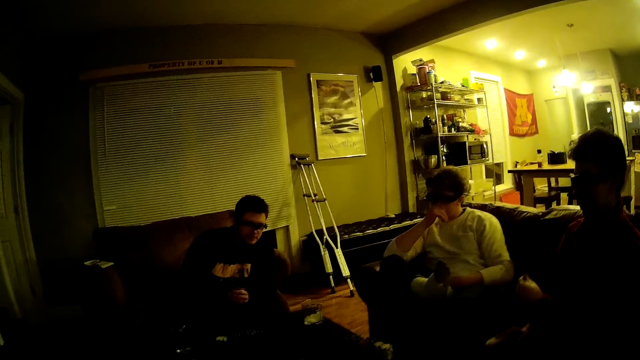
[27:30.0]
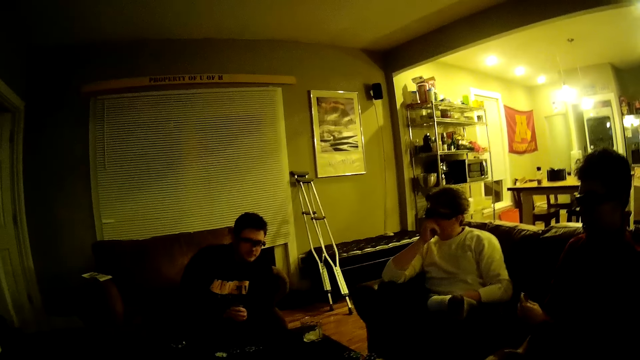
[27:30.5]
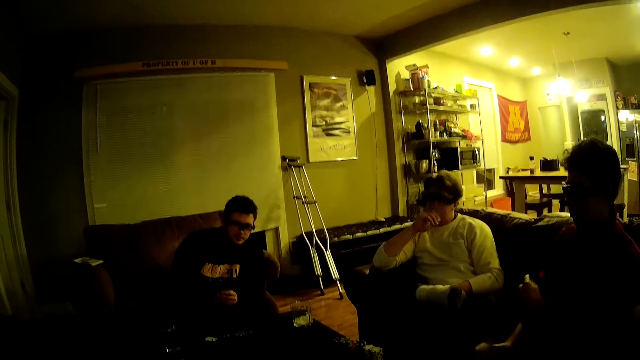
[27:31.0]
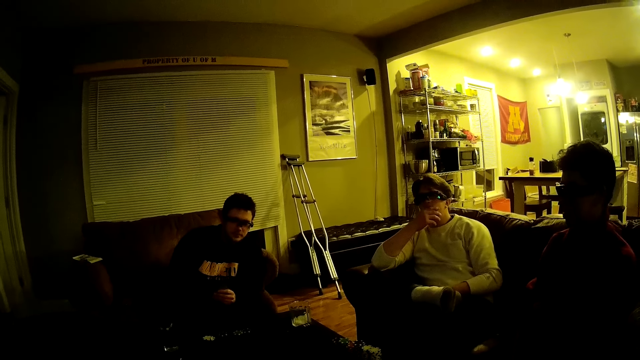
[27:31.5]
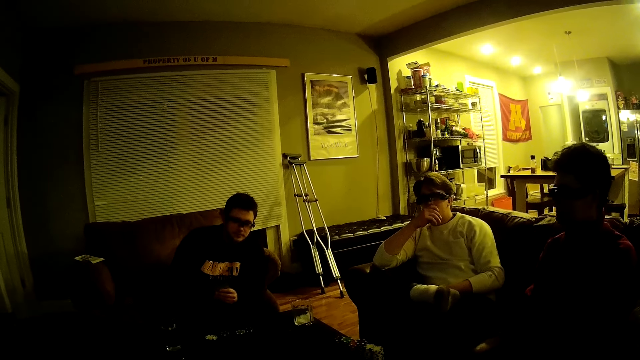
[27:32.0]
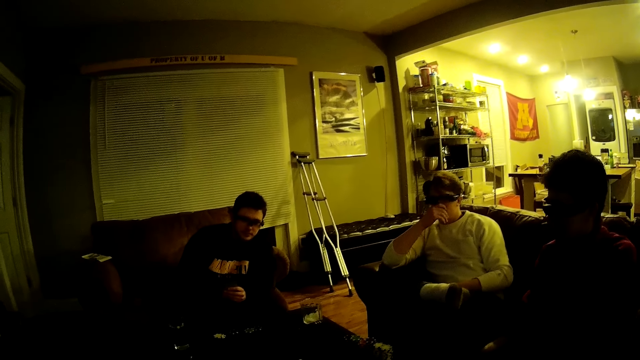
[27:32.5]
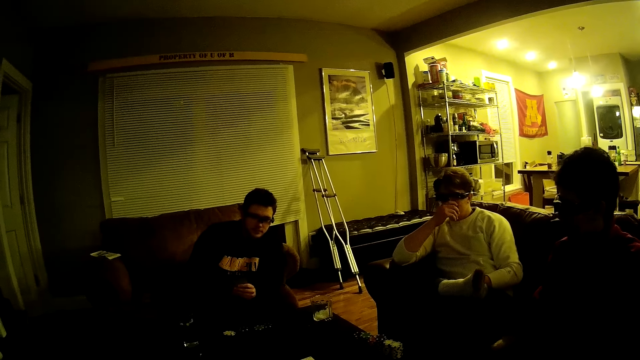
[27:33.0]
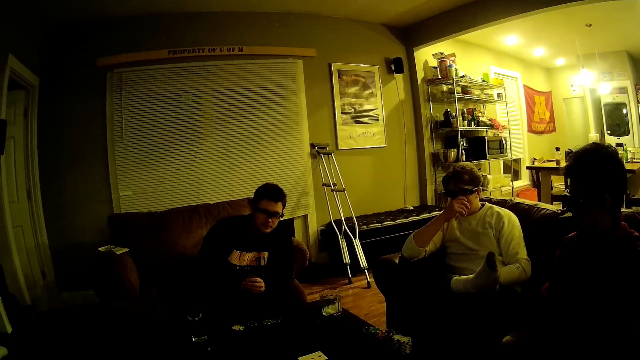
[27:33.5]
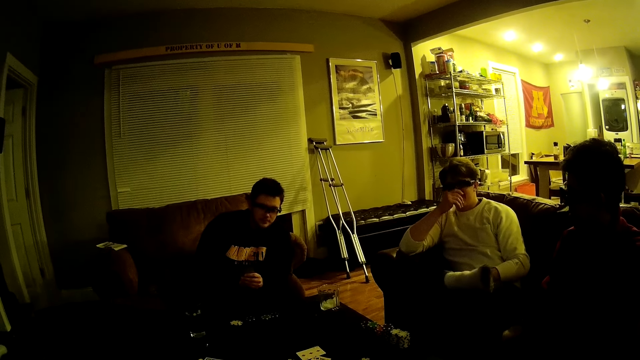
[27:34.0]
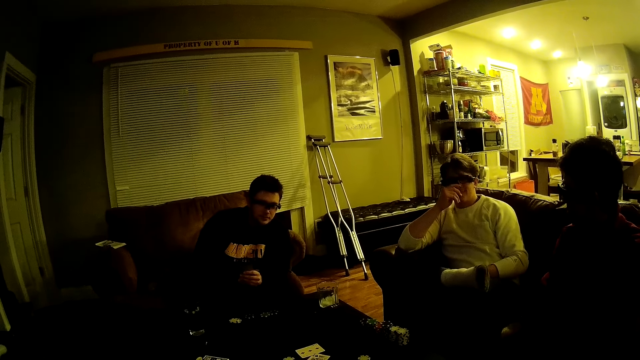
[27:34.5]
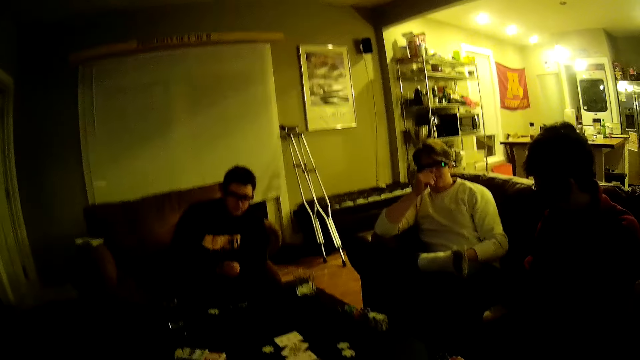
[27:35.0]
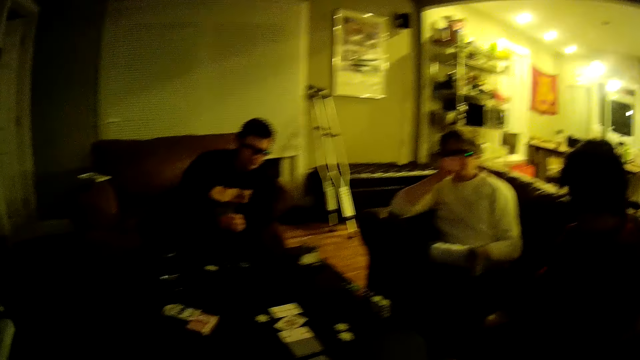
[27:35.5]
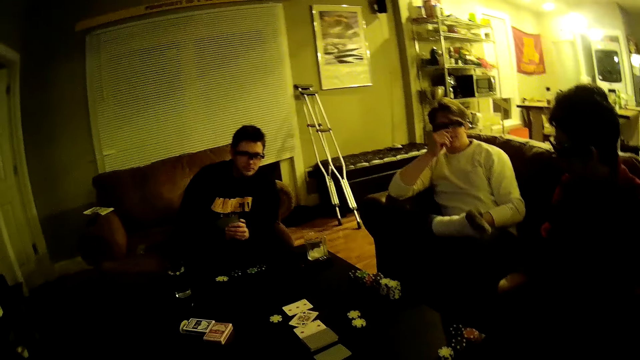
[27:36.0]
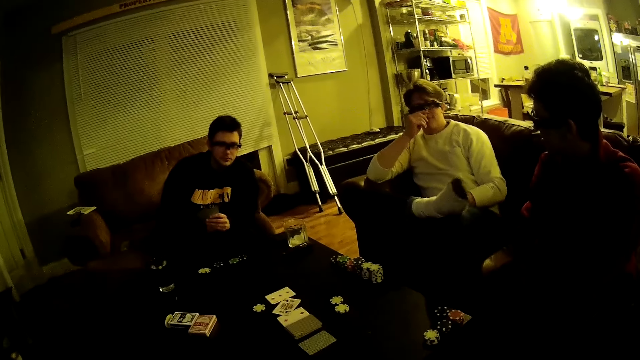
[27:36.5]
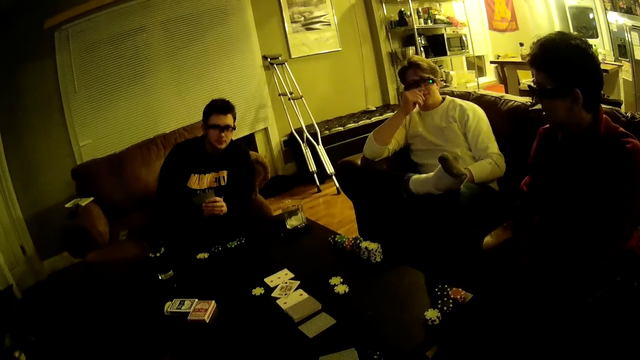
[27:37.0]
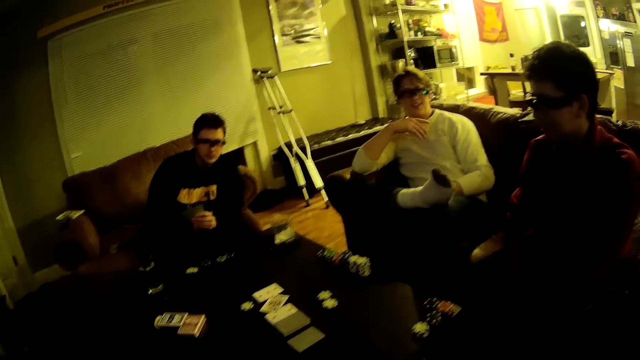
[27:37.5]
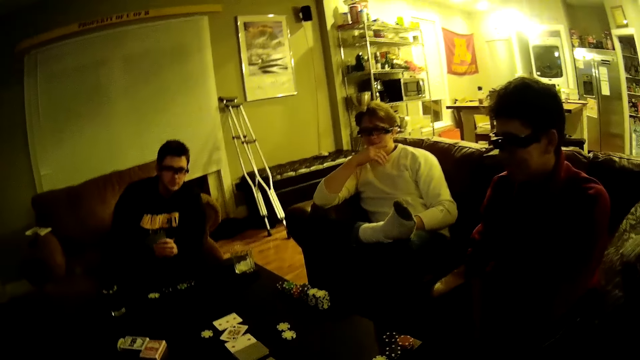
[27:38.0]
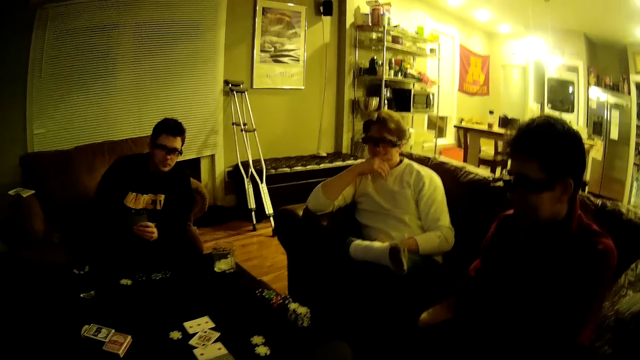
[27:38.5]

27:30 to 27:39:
The camera wearer looks at the poker game on the table.

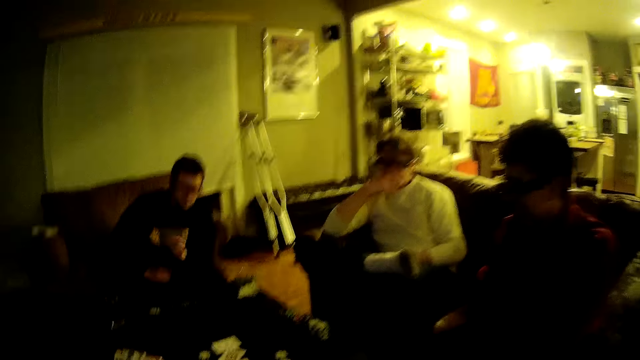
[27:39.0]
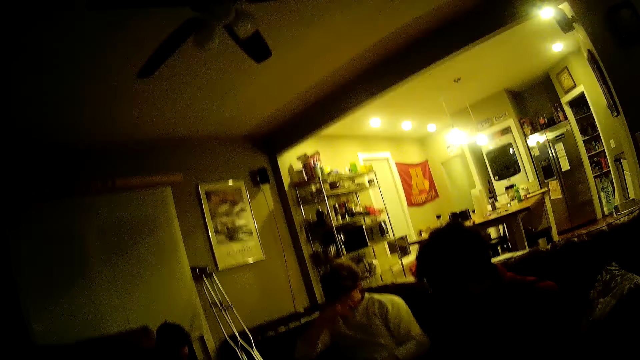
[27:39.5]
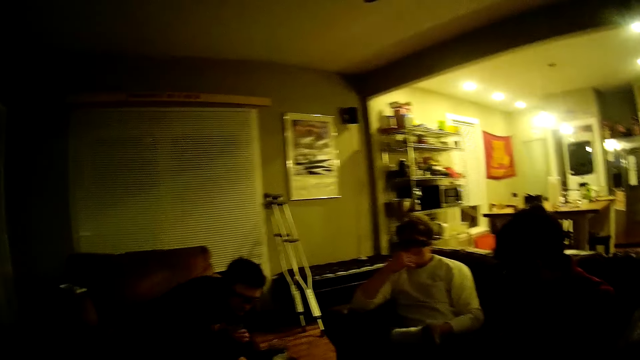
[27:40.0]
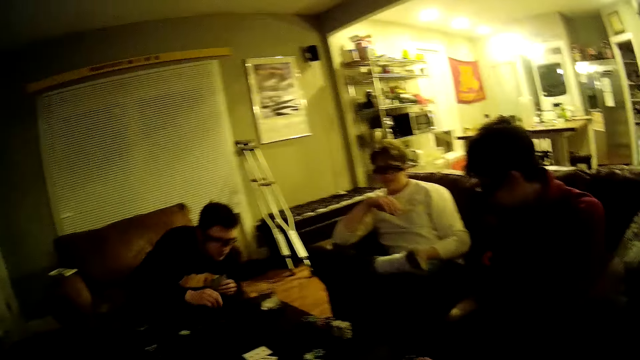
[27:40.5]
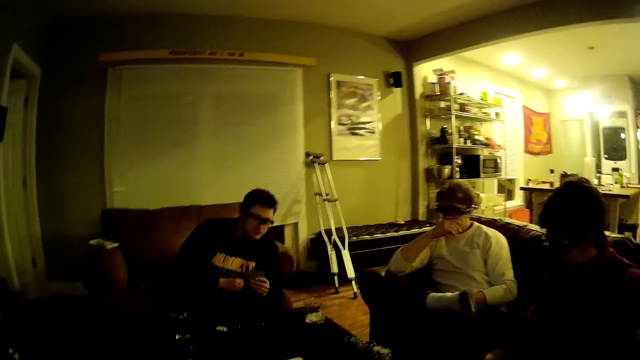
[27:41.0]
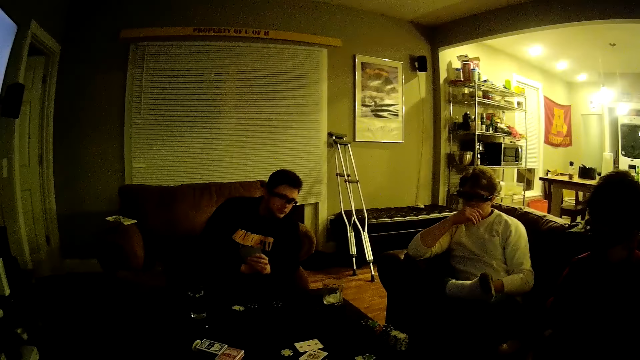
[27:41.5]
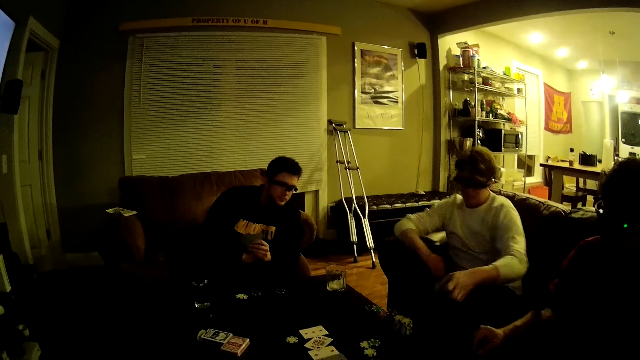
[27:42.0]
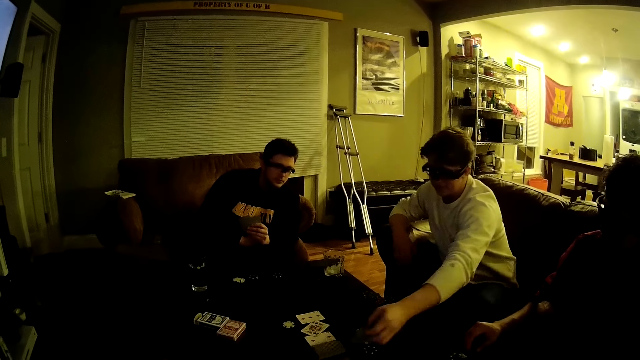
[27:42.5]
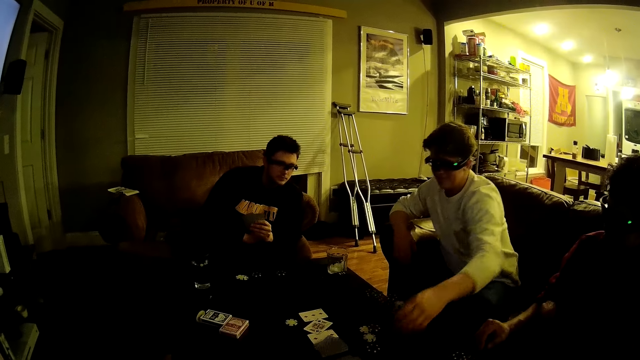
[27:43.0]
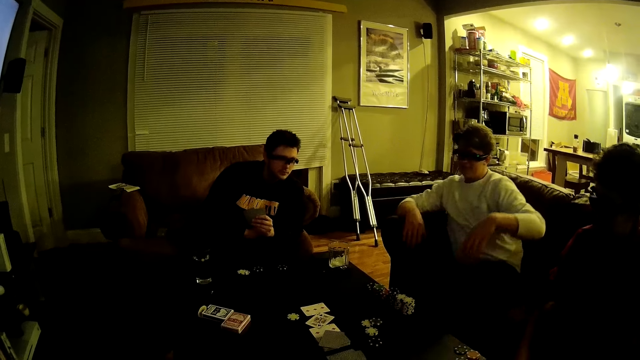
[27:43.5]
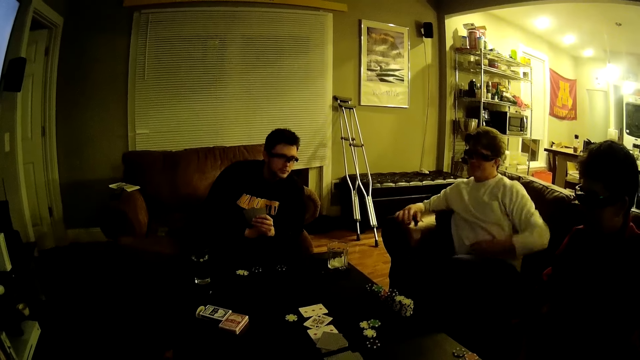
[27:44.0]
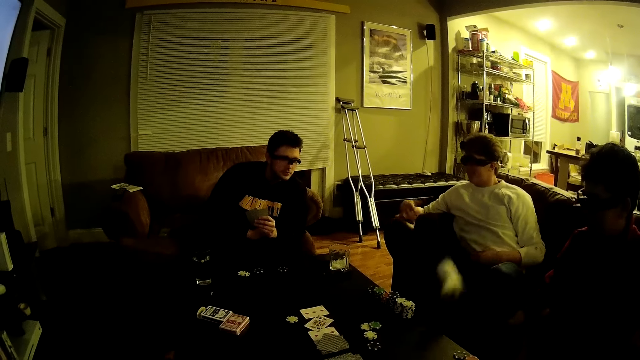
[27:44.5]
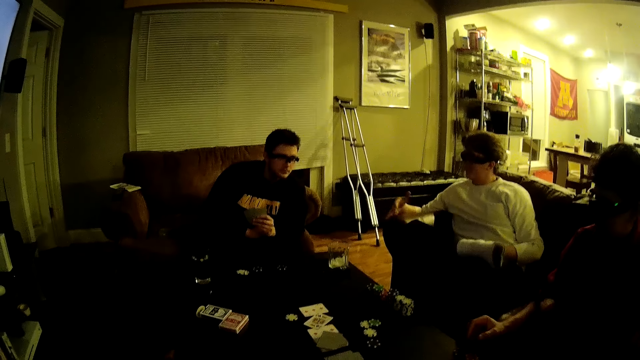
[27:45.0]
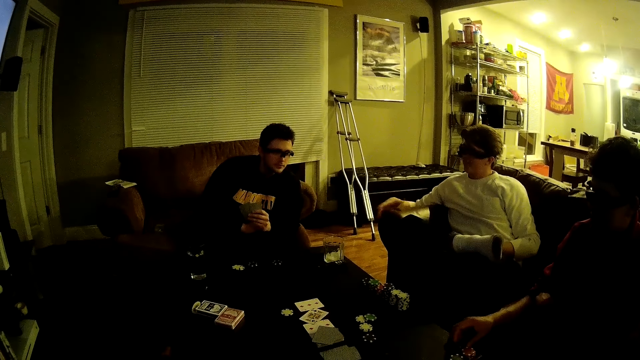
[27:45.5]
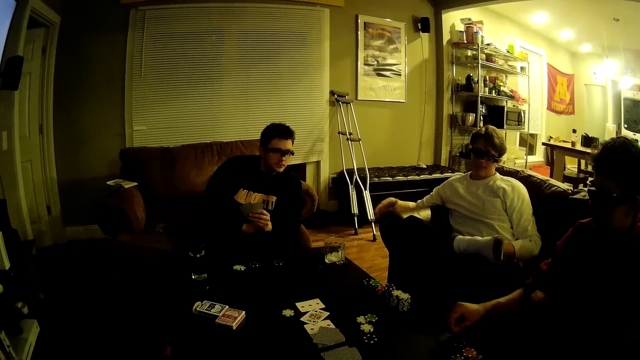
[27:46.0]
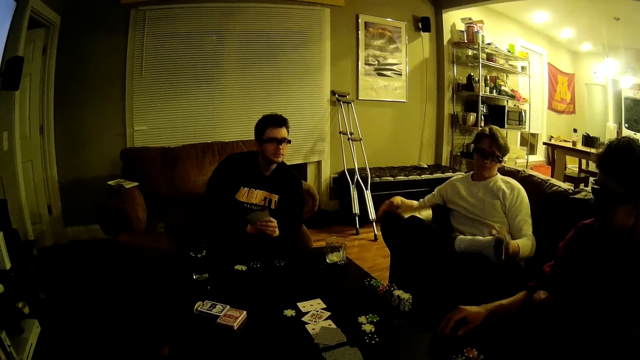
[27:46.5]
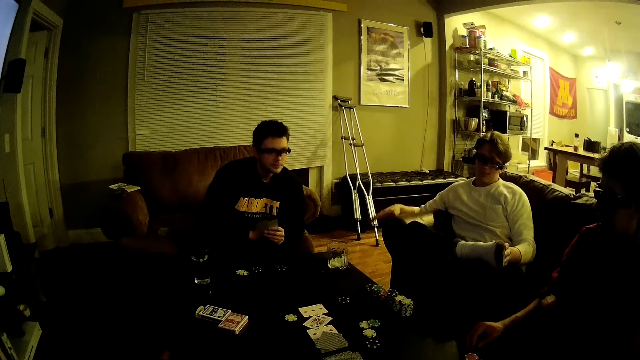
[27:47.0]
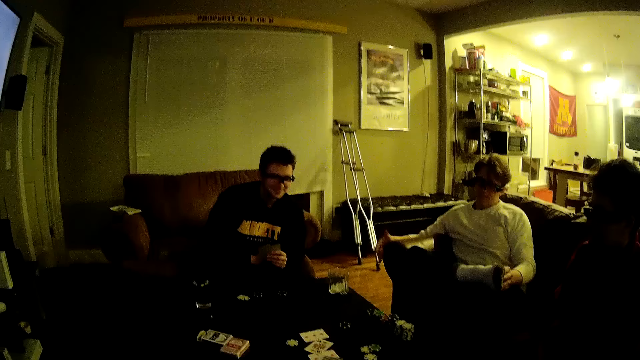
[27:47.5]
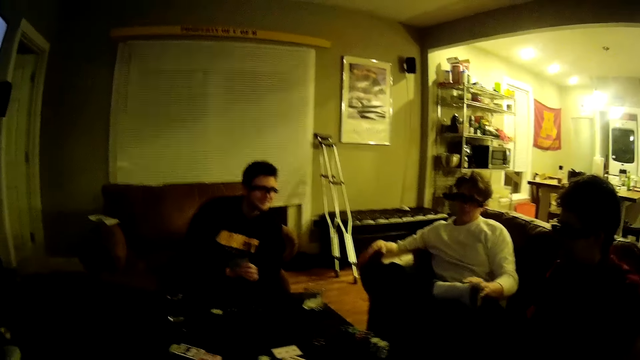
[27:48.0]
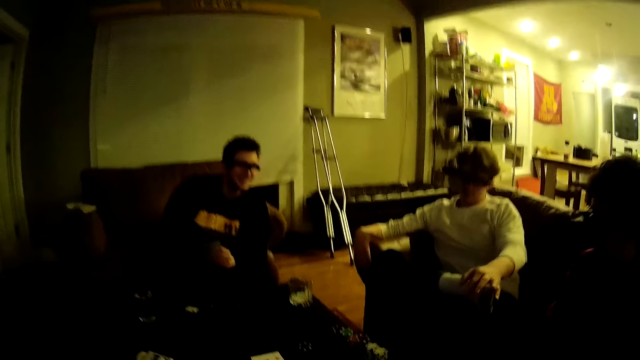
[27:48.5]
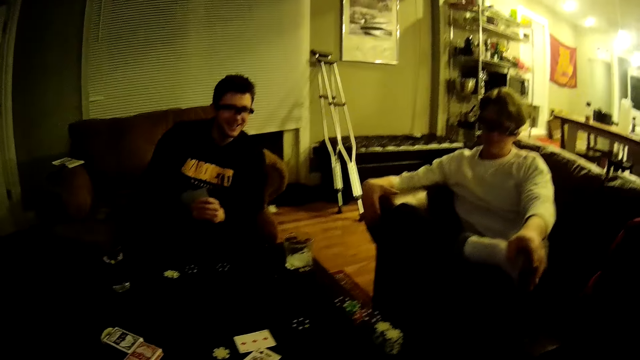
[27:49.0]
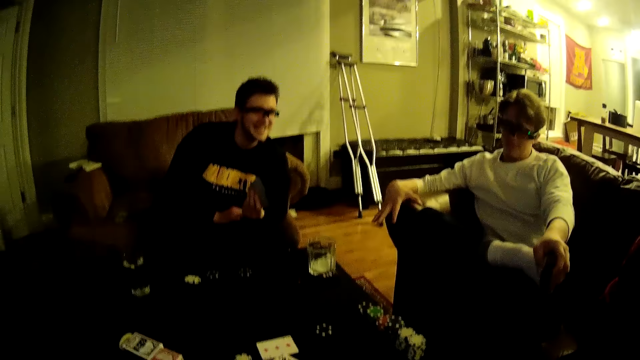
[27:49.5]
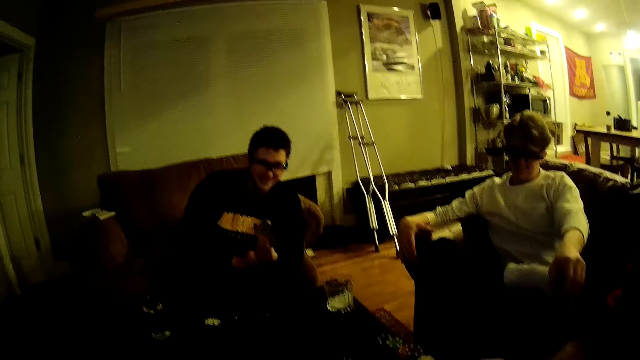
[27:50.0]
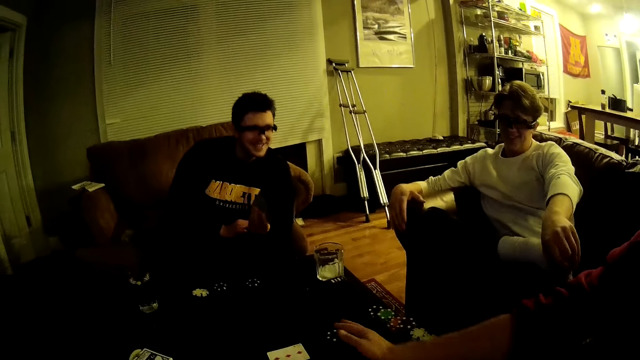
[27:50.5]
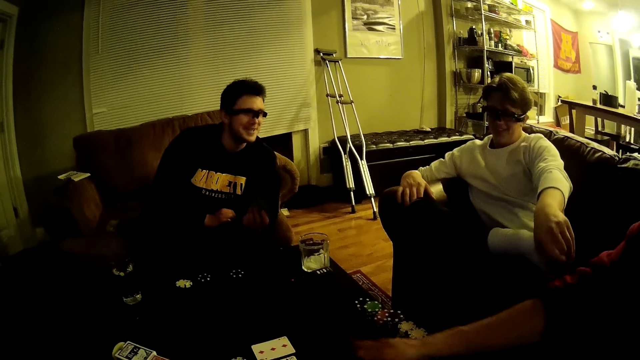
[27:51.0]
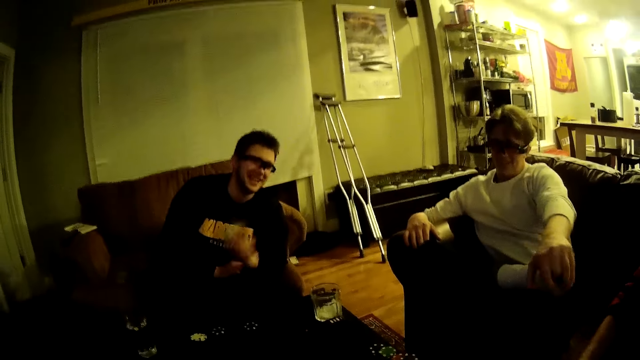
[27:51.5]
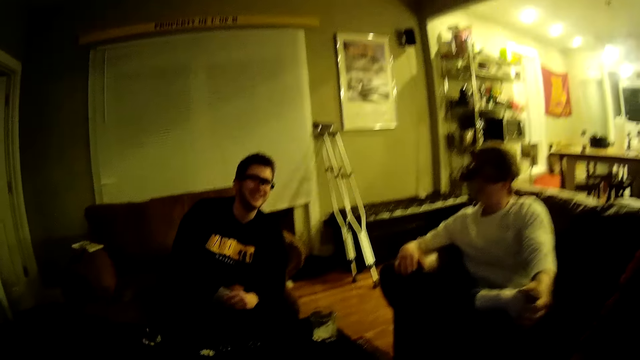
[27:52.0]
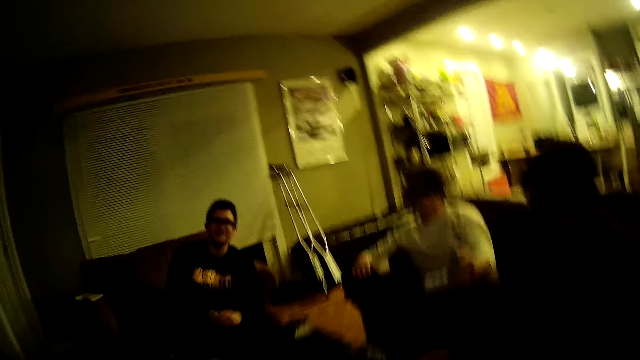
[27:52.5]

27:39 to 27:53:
A man places a chip on the table. Another man touches a card on the table. The second man drops some cards in his left hand on the table. A third man pushes a poker chip on the table with his right hand. The camera wearer interacts with the three men. The third man pulls the chips on the table. The camera wearer converses with the three men.
